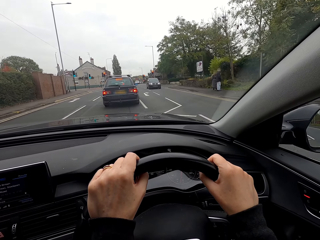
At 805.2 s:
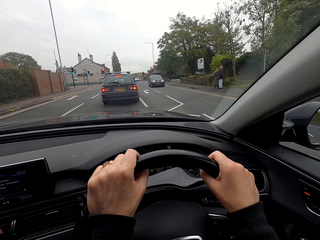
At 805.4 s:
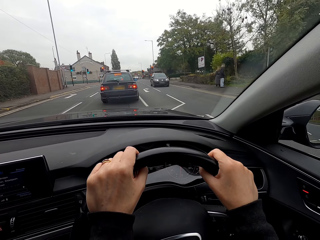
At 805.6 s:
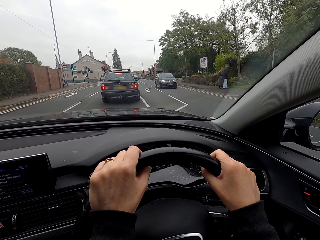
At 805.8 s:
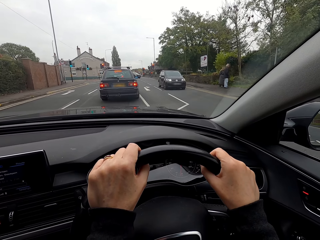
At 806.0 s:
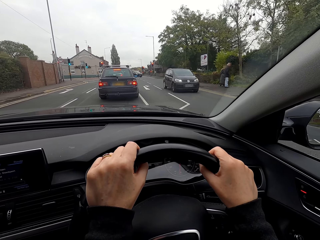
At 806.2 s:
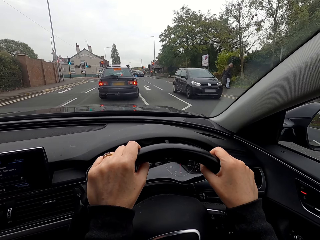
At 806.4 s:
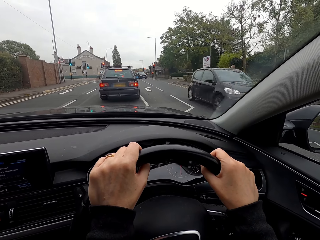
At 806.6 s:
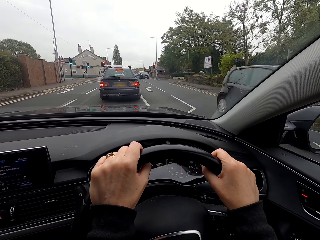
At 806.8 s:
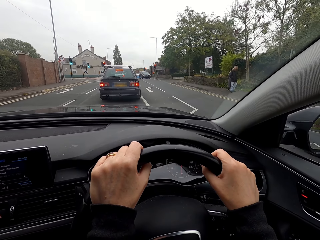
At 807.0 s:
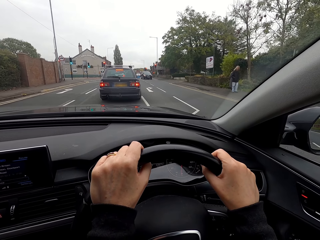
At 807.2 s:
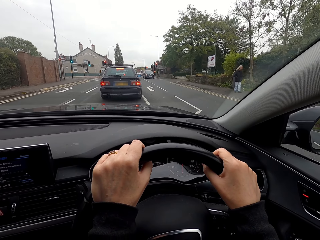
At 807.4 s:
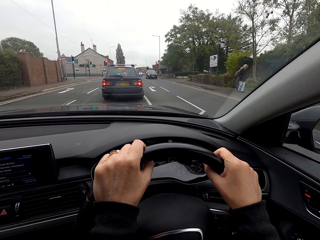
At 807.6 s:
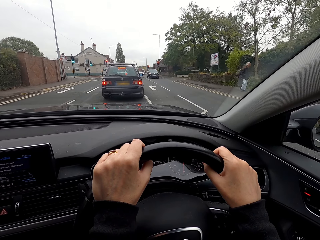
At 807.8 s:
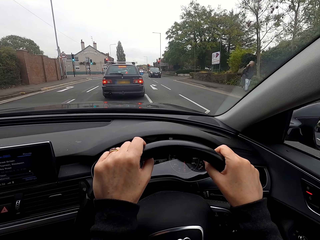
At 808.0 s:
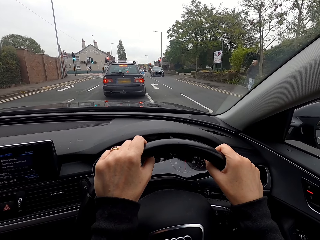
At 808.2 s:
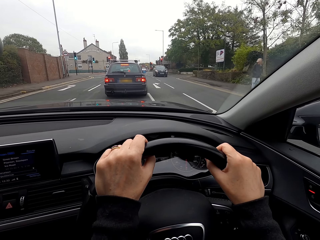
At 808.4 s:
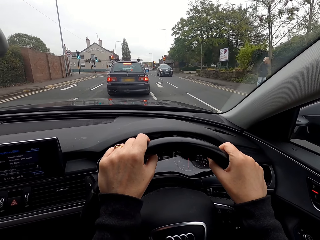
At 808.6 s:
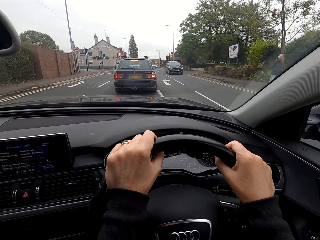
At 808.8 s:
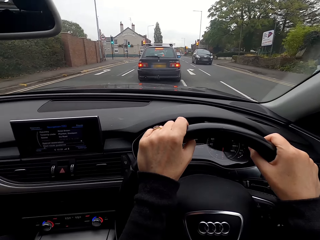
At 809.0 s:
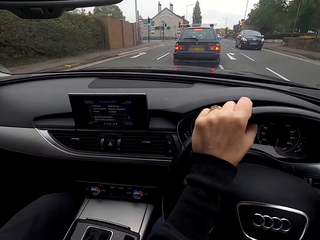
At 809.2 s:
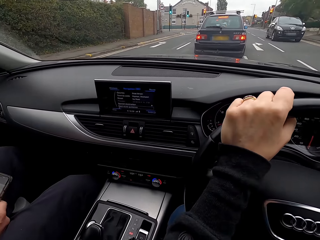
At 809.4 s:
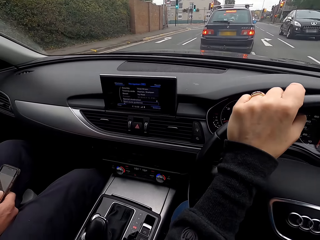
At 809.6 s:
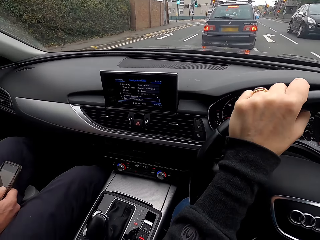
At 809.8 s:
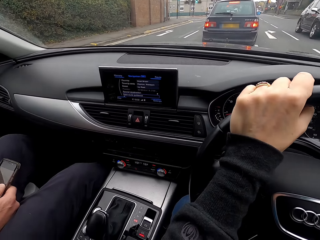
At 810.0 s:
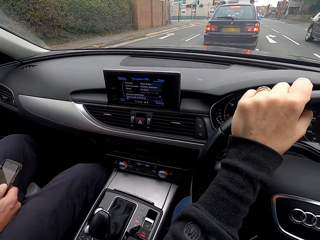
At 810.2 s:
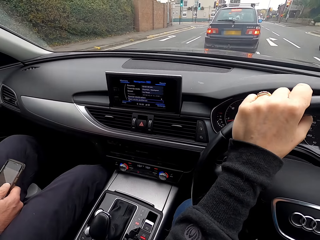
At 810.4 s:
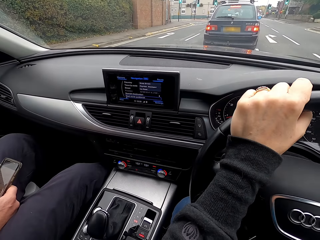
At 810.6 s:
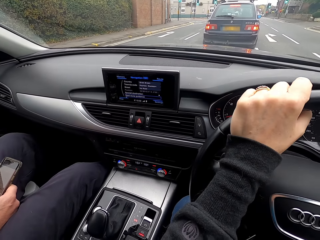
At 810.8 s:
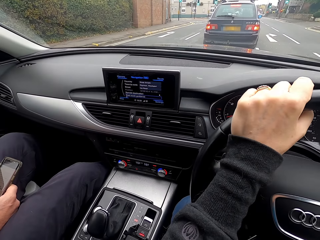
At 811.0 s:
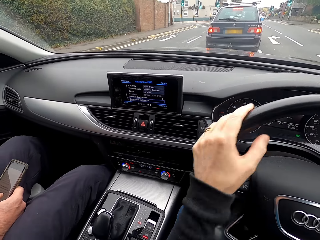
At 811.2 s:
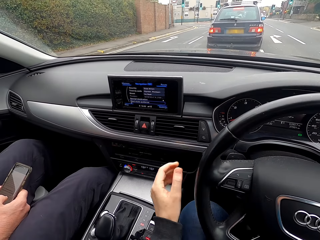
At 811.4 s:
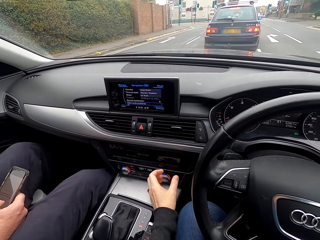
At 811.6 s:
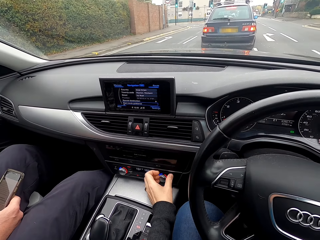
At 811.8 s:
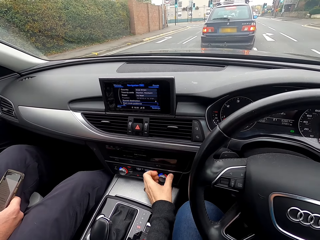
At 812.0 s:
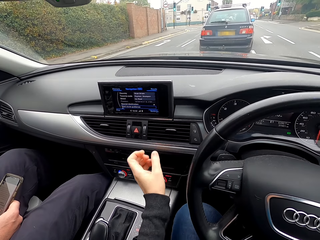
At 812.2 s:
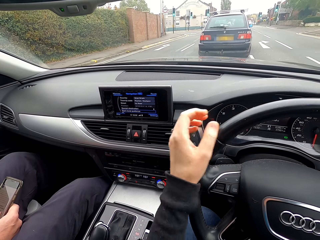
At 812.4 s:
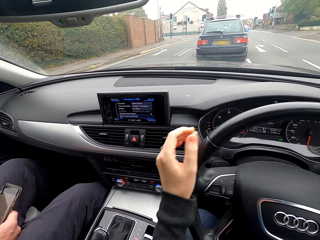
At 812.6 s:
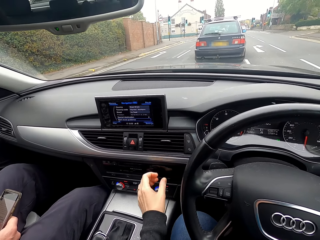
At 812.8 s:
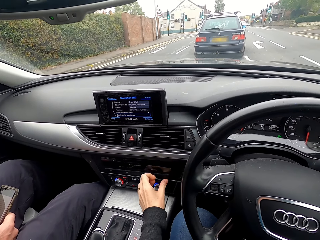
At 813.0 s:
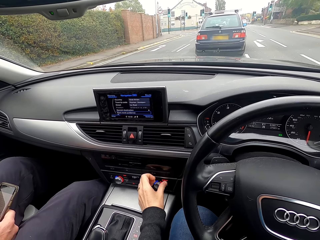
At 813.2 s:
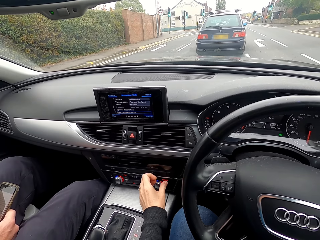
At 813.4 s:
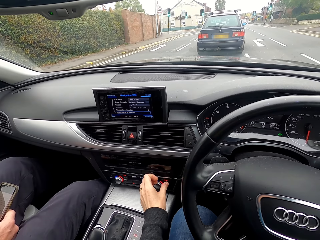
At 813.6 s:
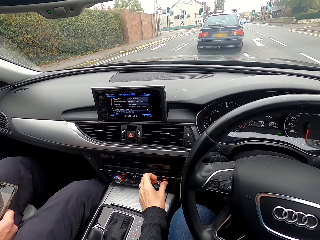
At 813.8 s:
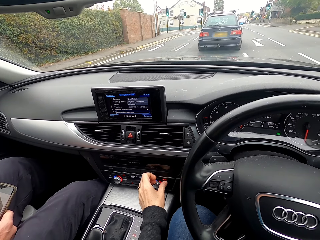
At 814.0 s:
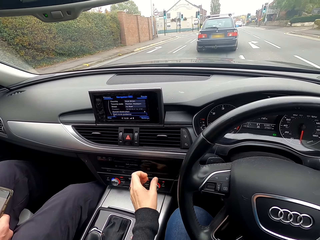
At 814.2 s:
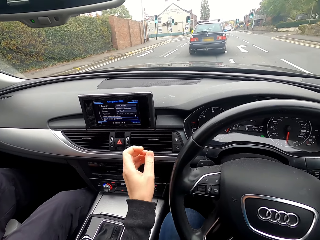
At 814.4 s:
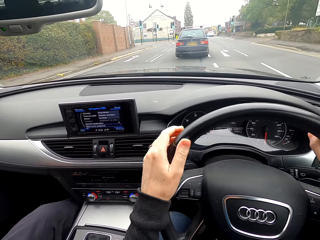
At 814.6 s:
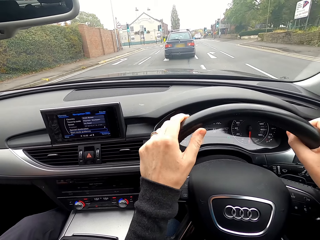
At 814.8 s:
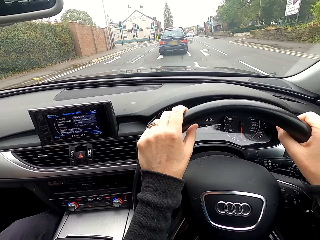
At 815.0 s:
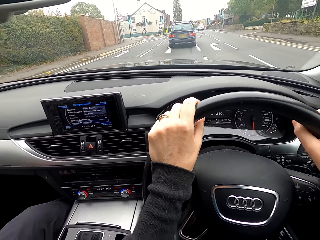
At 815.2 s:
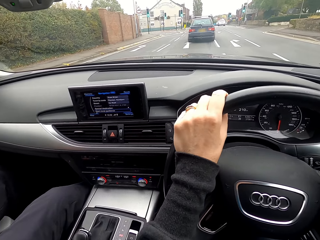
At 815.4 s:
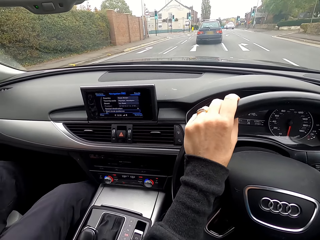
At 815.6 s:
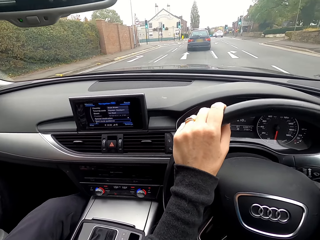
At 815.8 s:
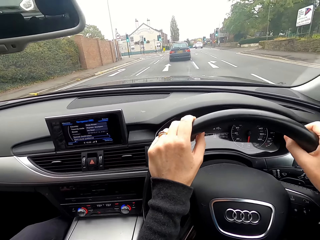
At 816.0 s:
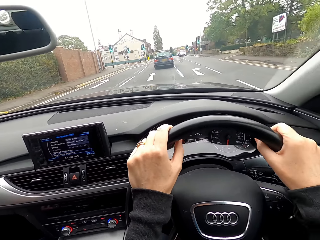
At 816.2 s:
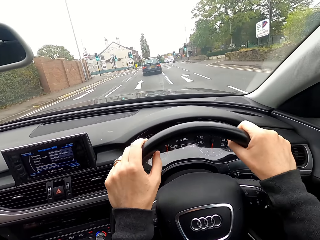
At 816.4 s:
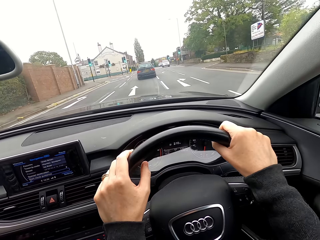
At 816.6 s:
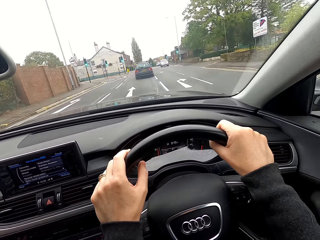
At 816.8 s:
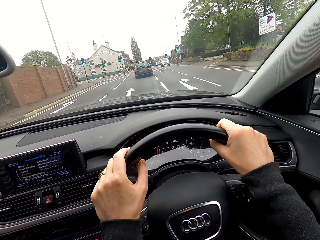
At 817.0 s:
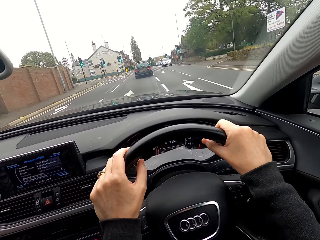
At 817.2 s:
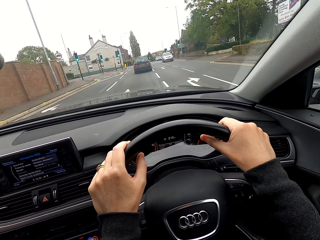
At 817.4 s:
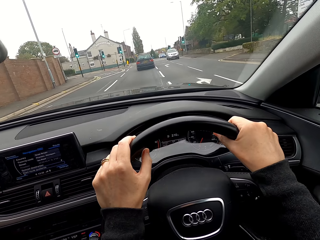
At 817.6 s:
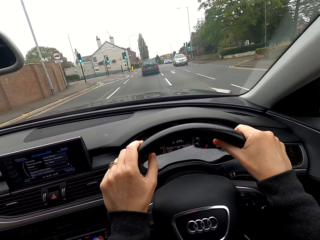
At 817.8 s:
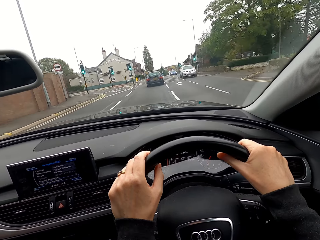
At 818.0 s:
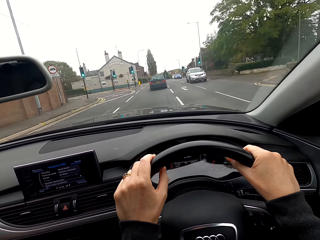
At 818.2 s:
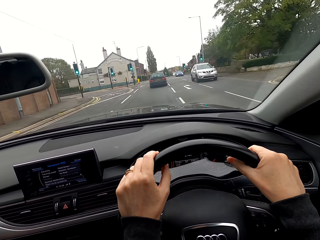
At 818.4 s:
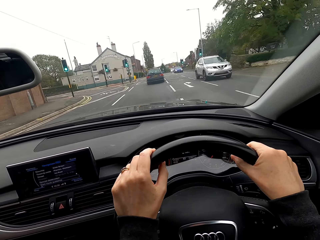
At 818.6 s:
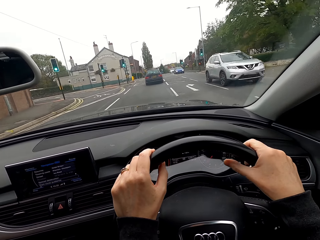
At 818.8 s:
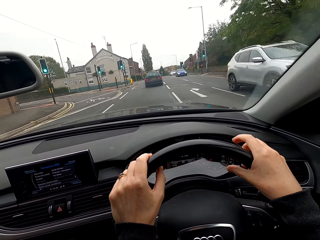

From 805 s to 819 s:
A black car drives past the camera wearer. She stops the car. The black car drives past her. She operates the car radio with her left hand. She drives the car.

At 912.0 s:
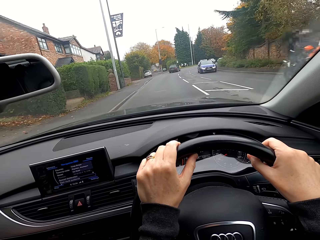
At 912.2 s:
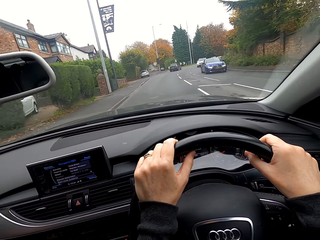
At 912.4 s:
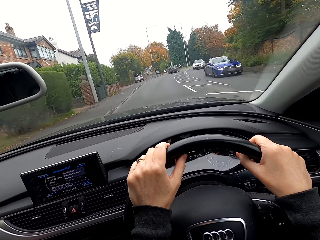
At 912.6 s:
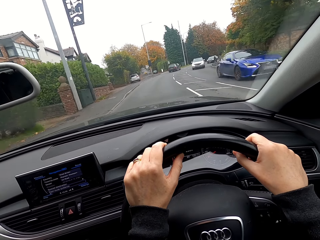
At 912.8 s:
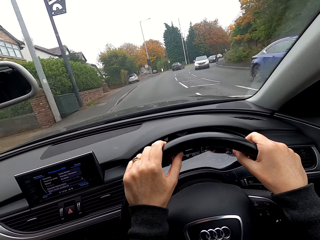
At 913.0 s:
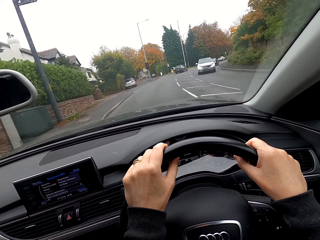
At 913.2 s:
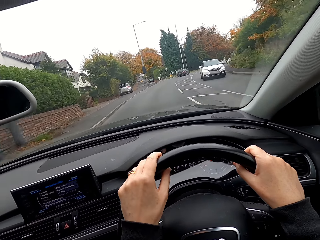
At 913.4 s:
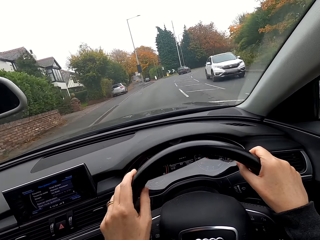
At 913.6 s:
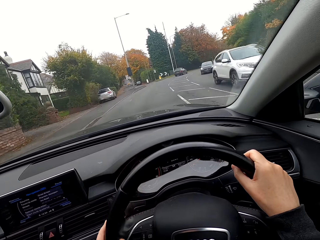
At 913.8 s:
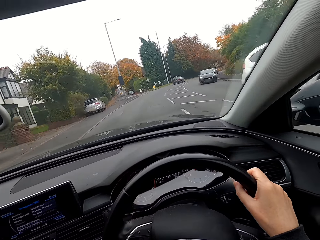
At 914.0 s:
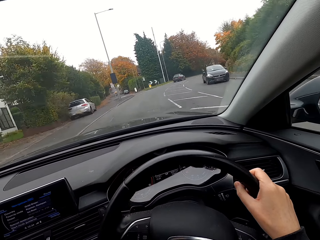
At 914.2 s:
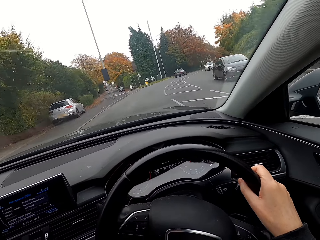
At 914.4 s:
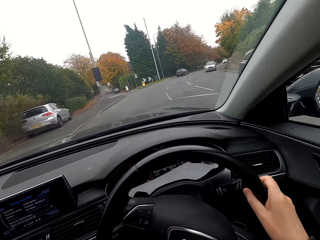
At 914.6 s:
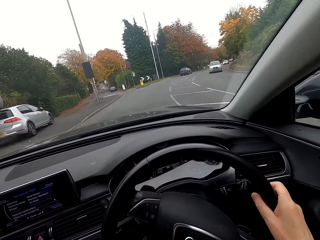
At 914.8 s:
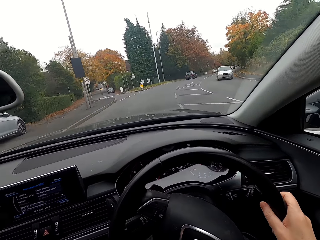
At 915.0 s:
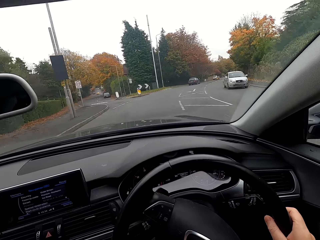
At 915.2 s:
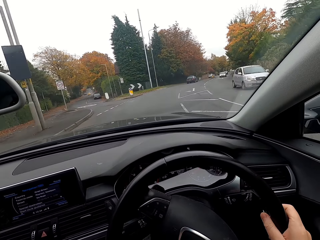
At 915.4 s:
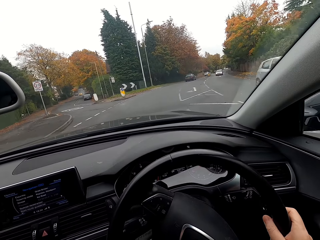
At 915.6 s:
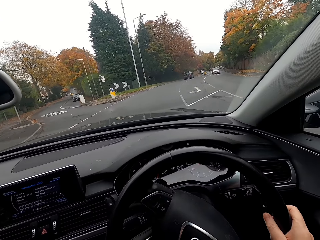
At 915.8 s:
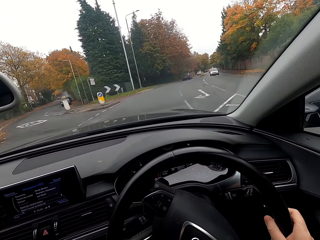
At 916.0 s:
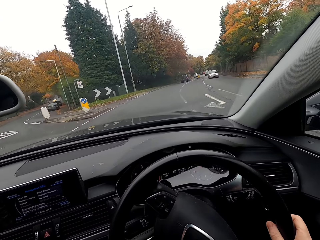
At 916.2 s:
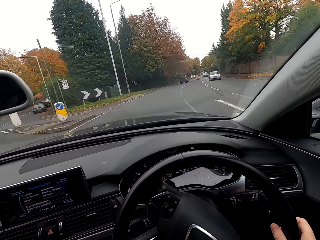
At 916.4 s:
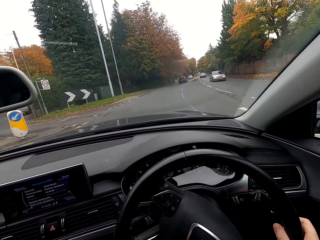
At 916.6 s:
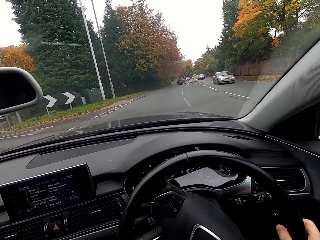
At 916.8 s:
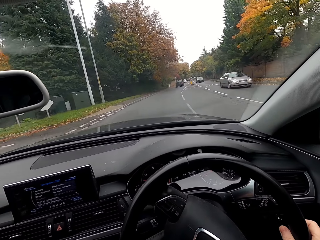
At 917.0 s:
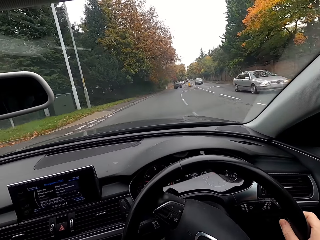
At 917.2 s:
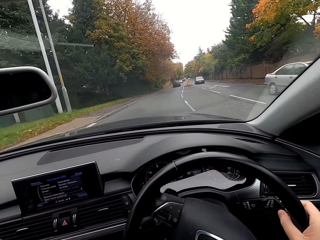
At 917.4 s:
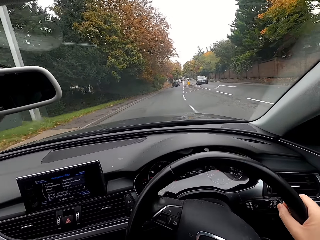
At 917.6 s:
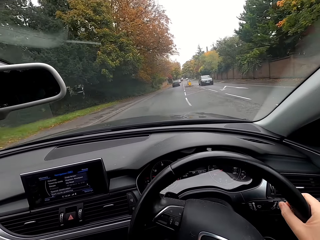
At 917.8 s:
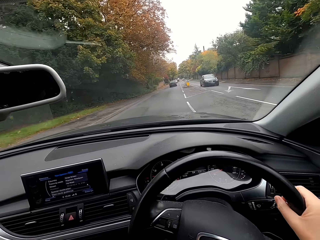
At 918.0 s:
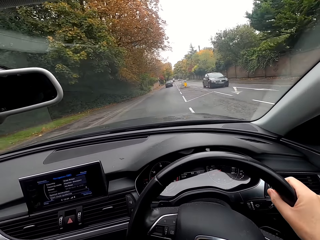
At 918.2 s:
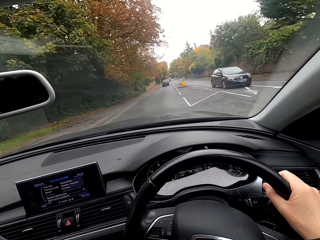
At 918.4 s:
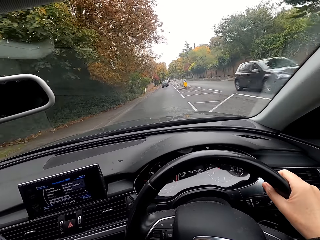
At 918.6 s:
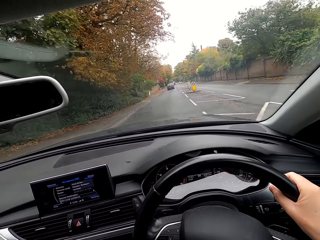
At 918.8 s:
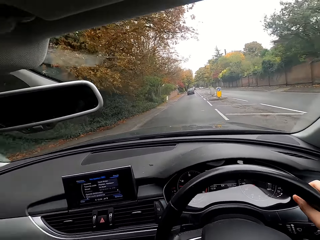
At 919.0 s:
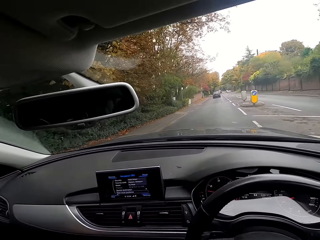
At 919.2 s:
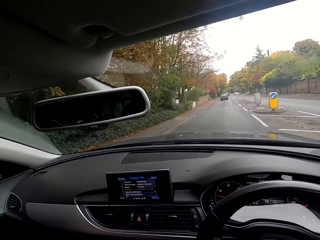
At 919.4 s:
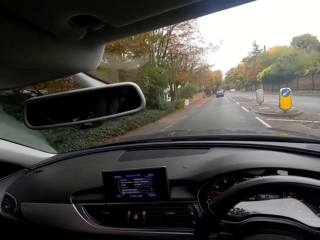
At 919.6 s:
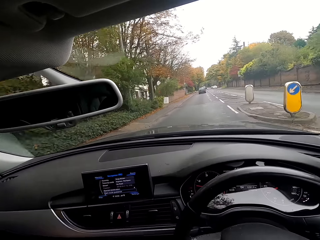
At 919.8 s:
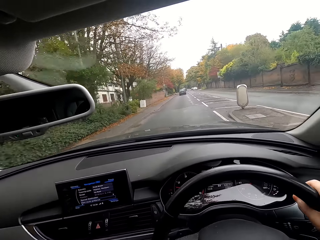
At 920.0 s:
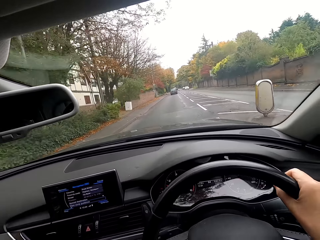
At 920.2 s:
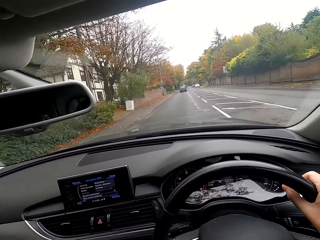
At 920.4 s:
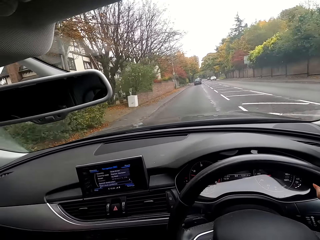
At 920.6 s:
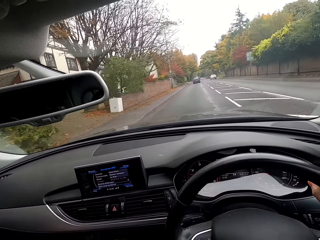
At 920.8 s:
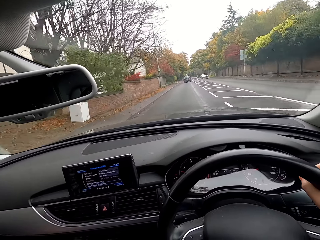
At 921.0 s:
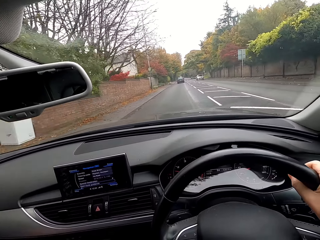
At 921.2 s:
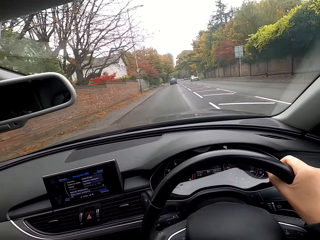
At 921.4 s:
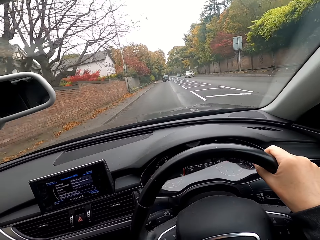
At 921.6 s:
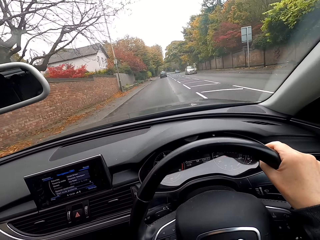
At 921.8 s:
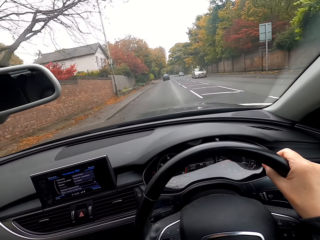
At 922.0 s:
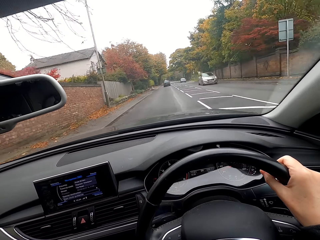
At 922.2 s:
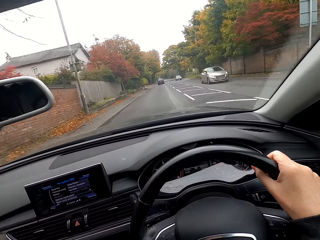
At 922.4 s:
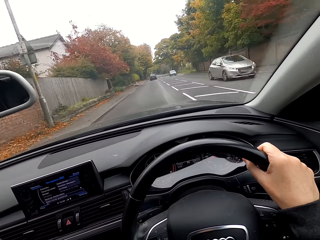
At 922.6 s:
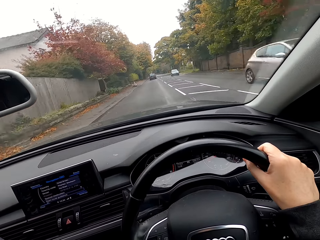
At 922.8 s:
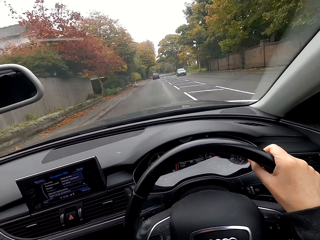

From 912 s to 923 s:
The camera wearer drives the car on the road with her right hand on the wheel.
